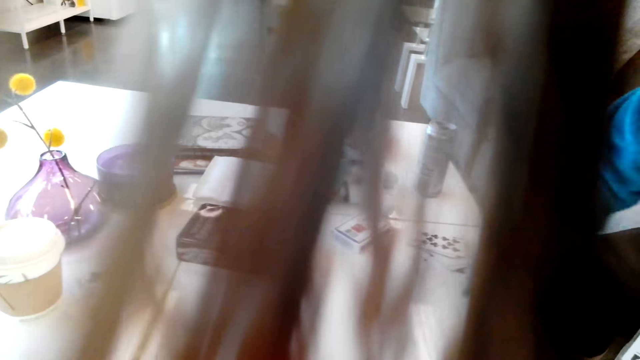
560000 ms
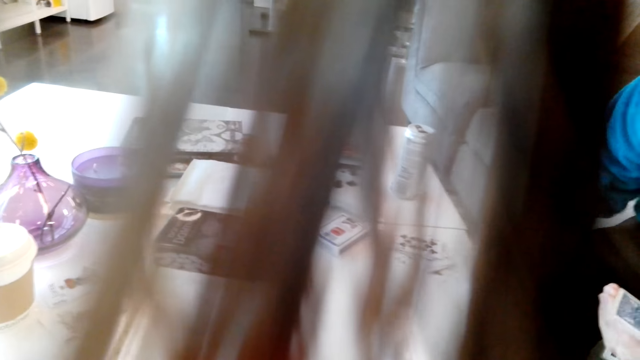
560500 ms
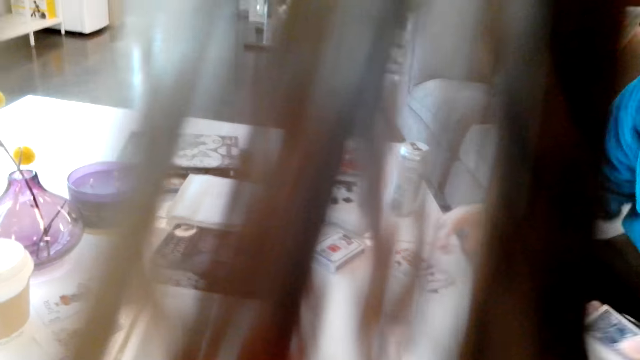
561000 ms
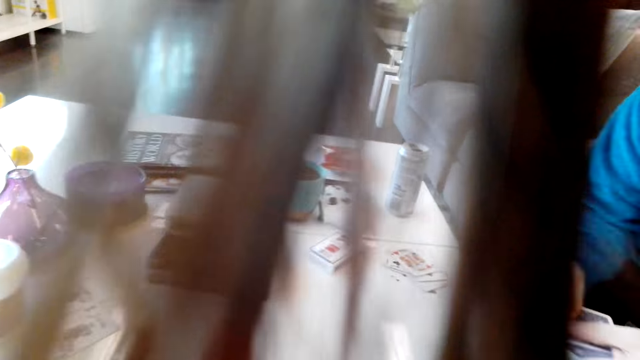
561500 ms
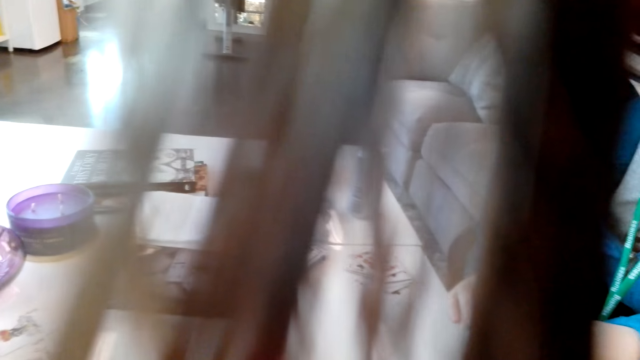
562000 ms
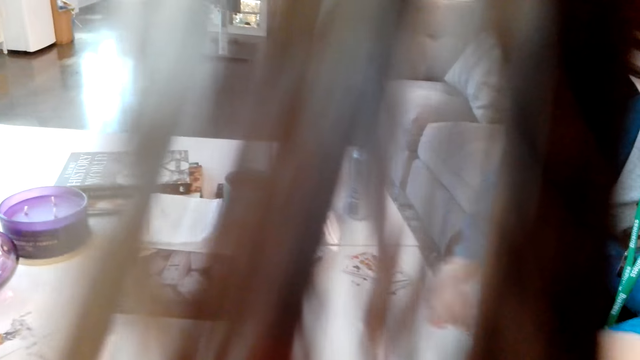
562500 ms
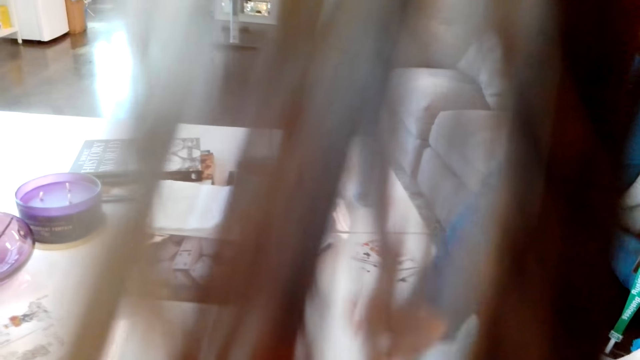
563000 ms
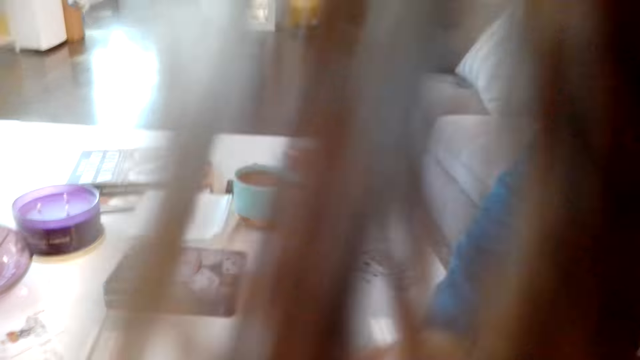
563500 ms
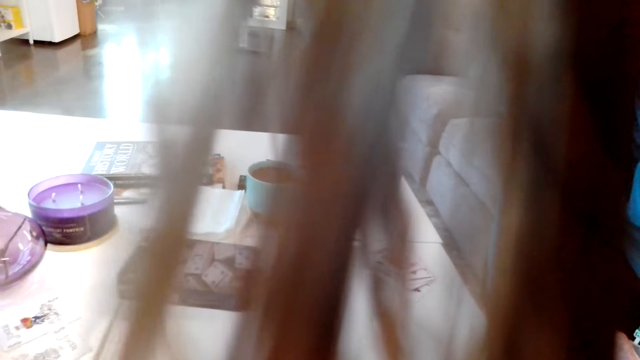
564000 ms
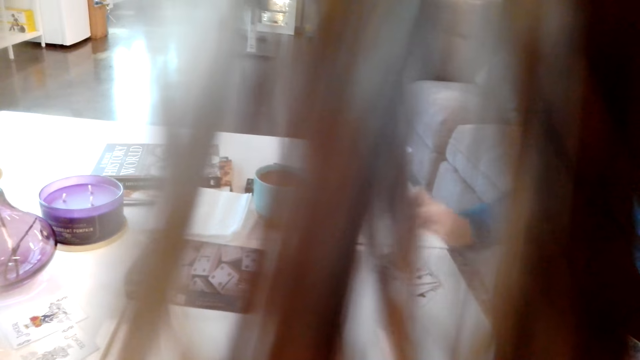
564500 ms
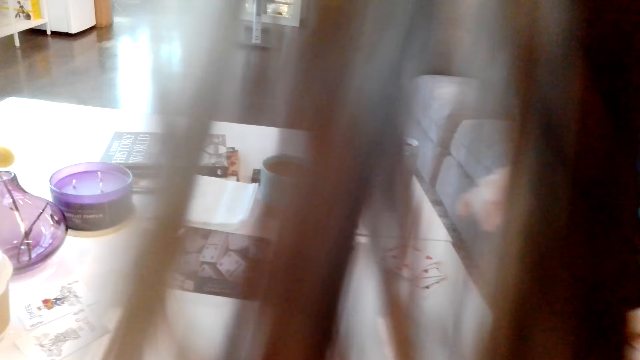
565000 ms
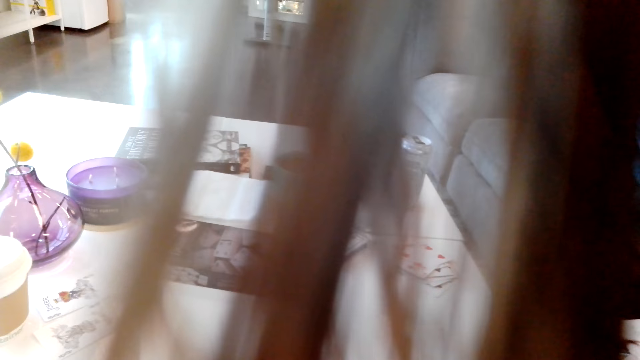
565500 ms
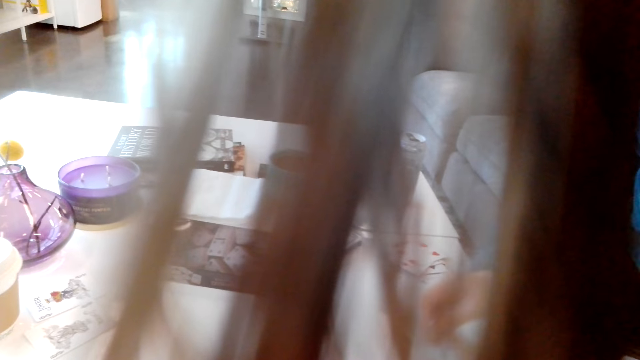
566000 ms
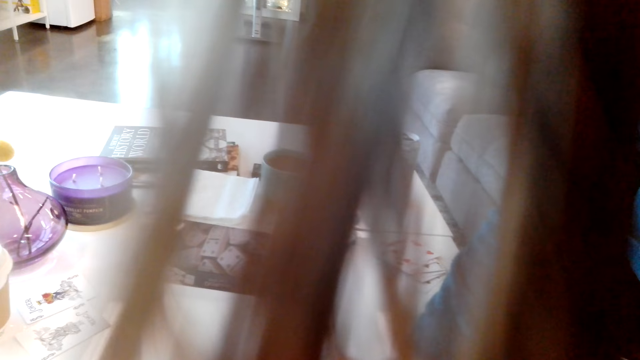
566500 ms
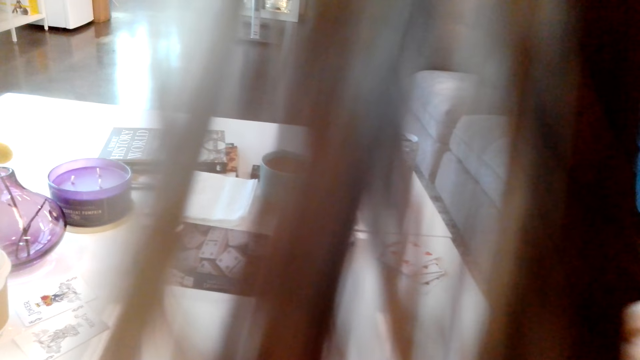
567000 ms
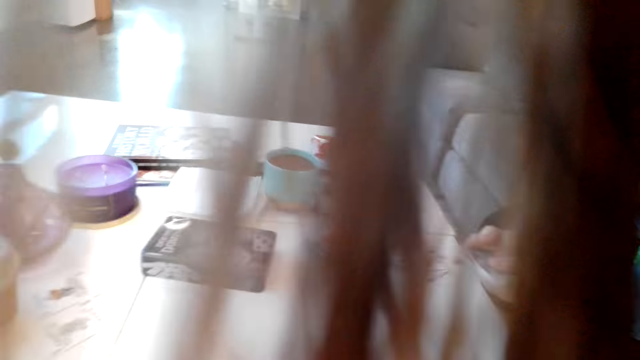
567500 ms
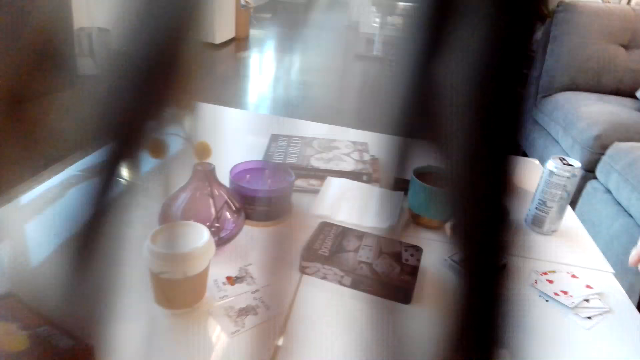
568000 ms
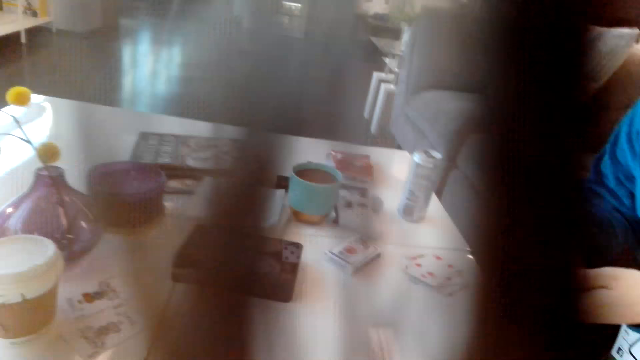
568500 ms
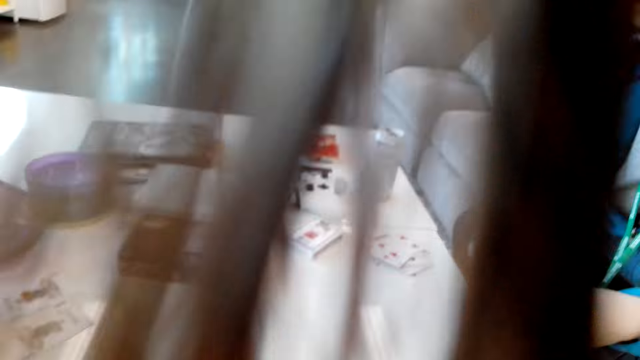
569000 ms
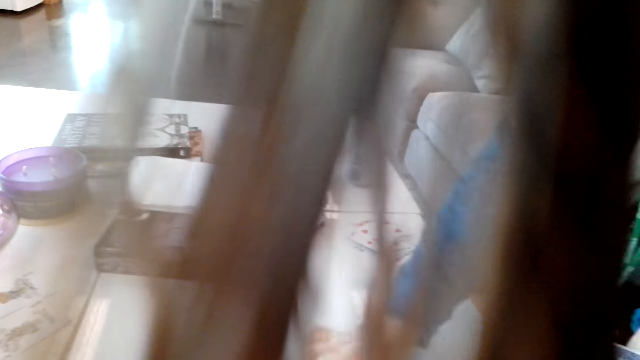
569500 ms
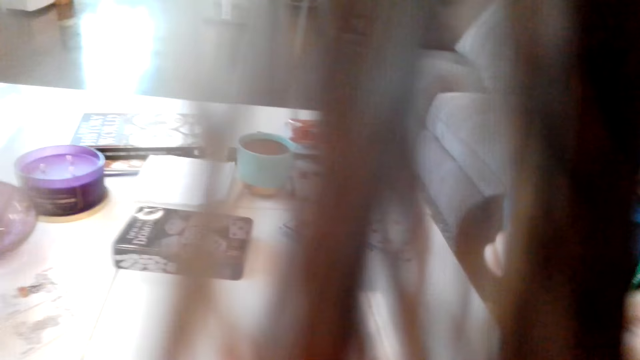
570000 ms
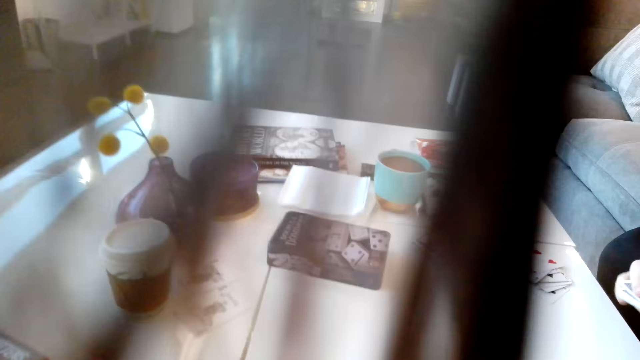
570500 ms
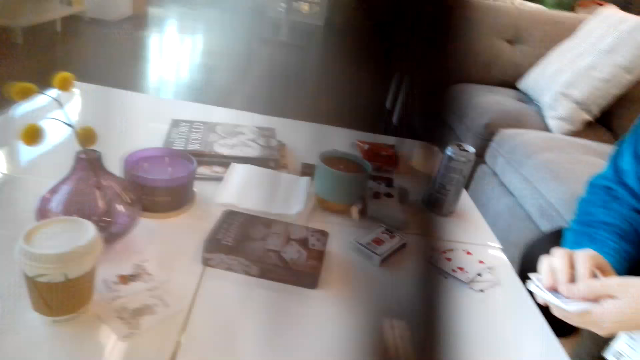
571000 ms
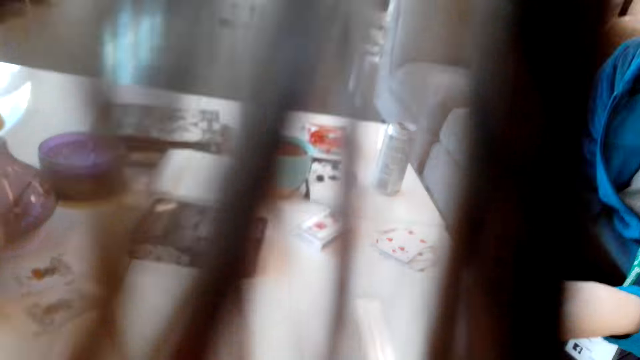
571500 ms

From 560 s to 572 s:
A man picks cards from the table and puts the cards aside. The man puts a card on the table. The man puts the cards aside. The man puts a card on the table.

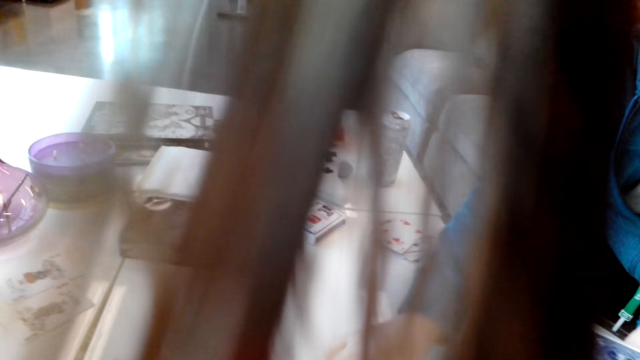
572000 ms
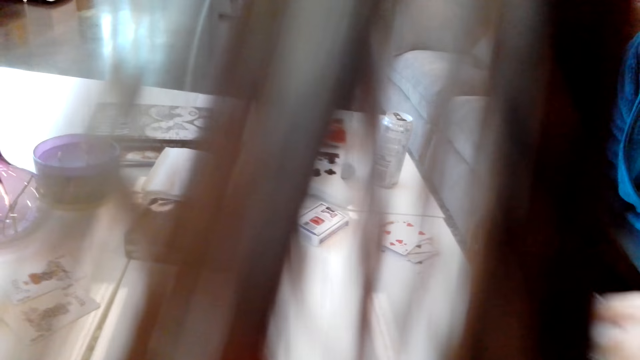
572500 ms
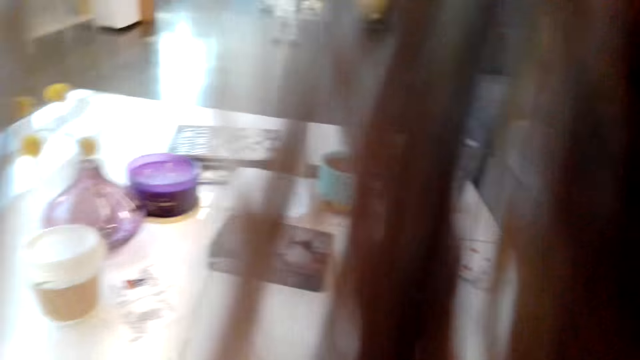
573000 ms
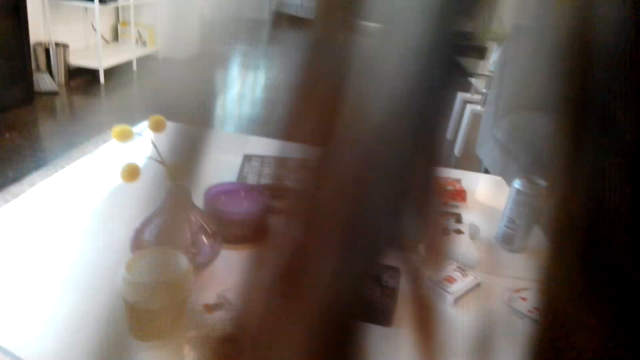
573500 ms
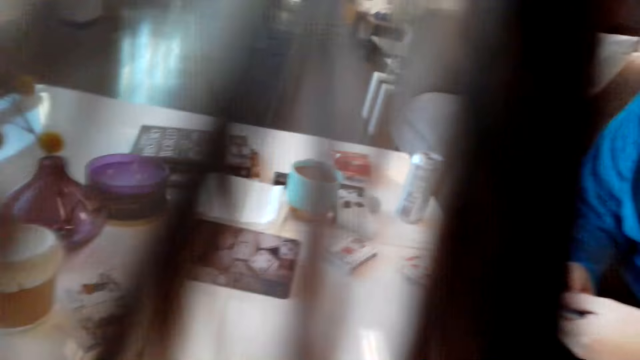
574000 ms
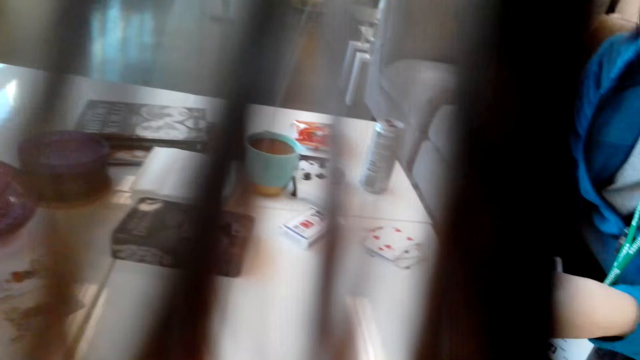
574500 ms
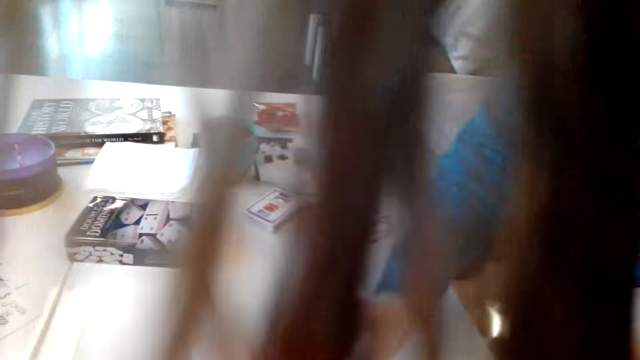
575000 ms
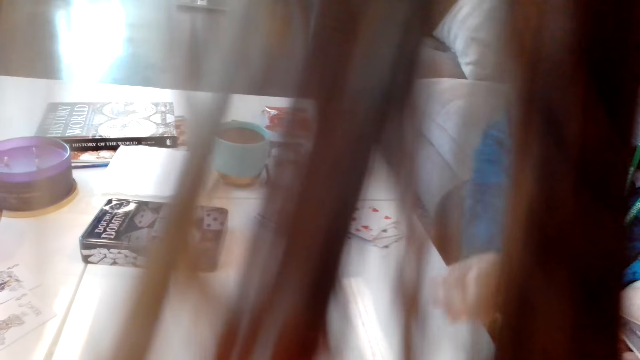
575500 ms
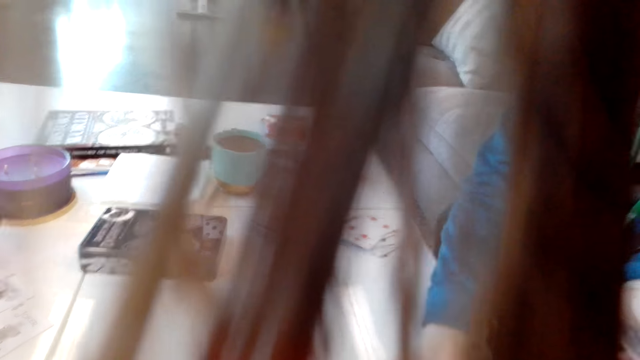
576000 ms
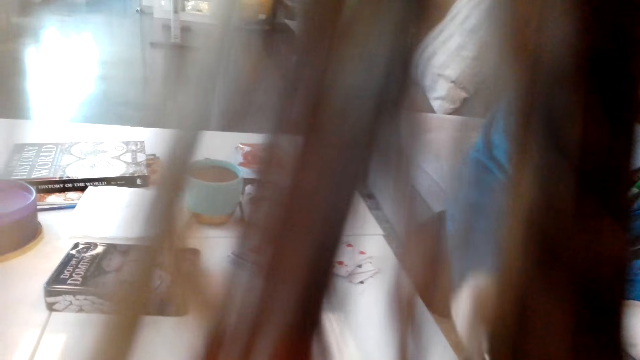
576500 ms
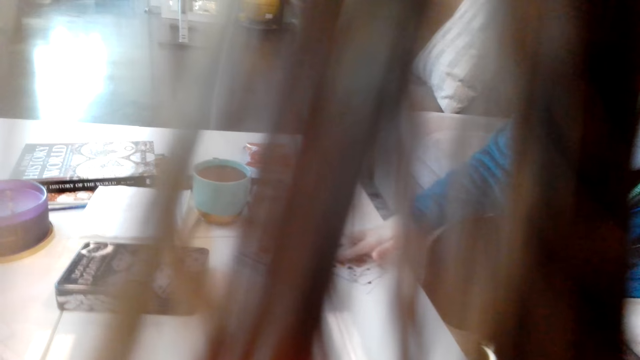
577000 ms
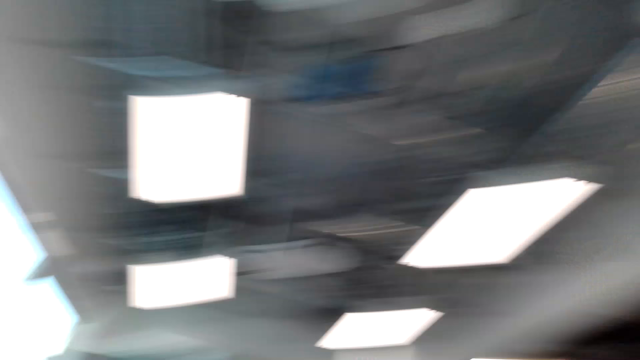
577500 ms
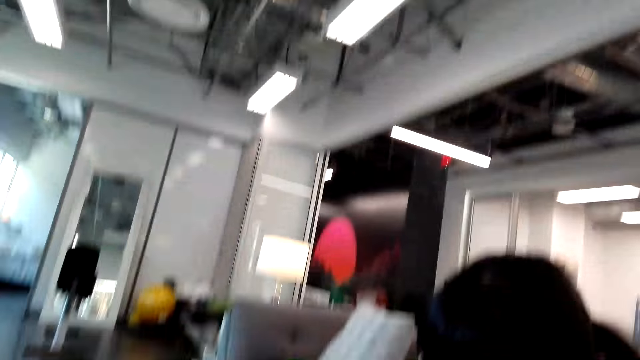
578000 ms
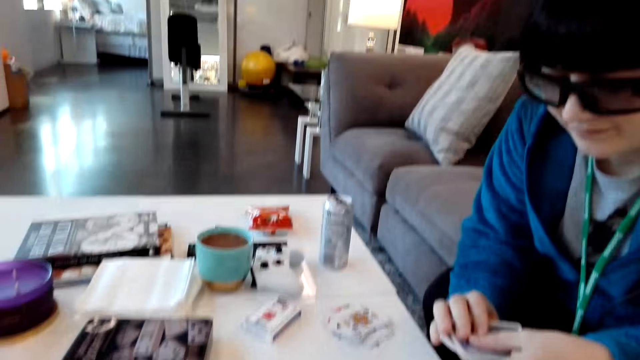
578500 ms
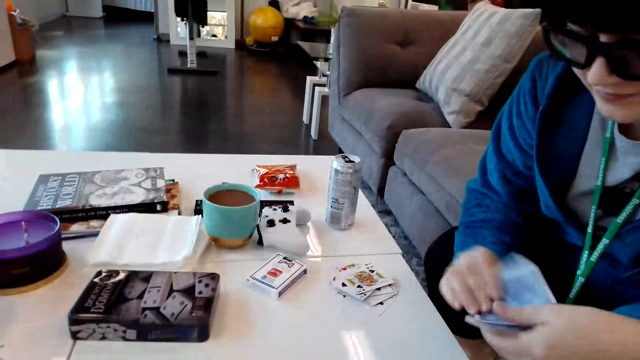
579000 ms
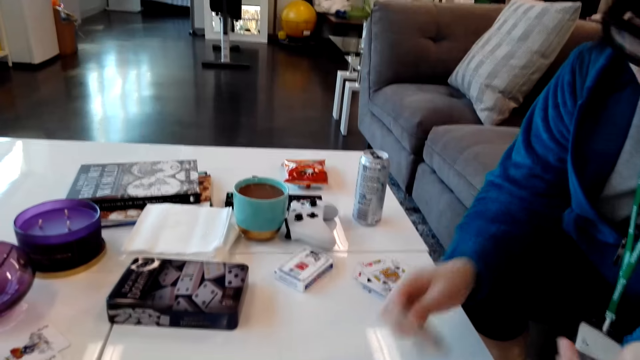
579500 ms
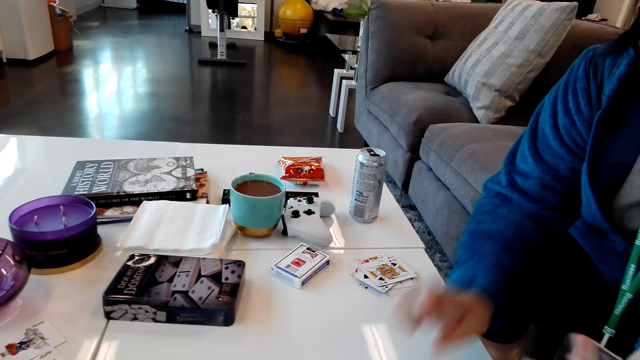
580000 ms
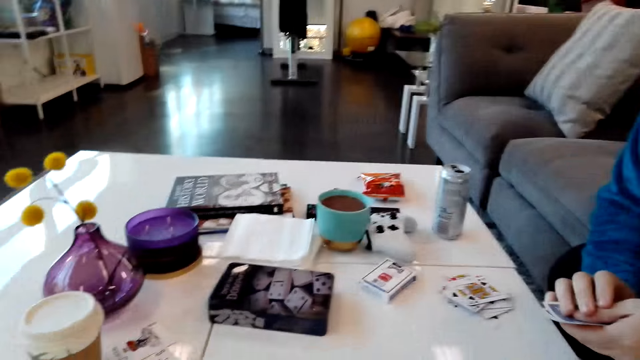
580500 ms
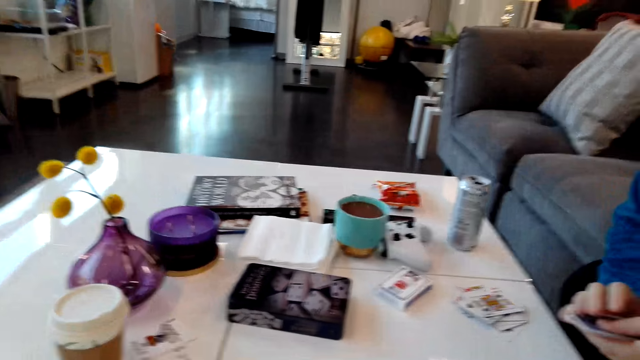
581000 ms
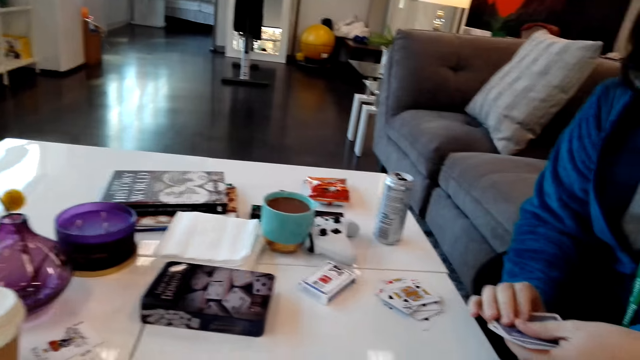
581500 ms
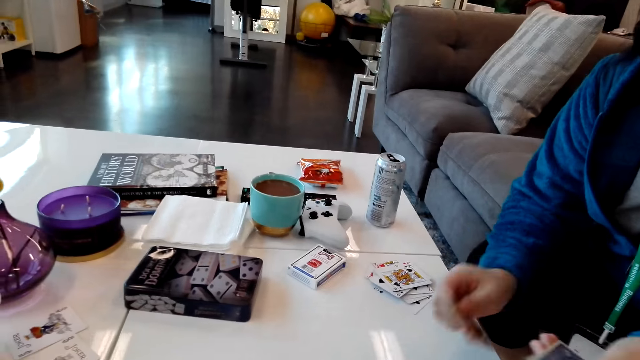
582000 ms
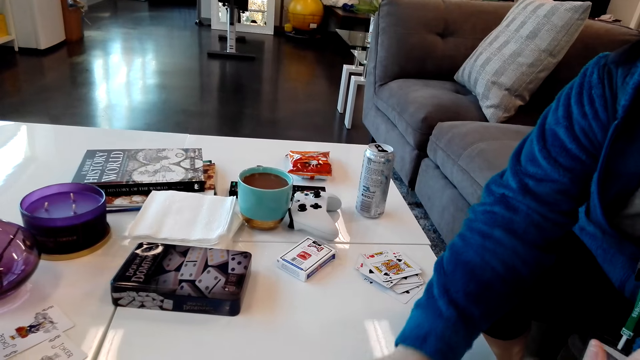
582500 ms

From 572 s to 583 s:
A man picks cards from the table and puts the cards aside. The man puts a card on the table.
